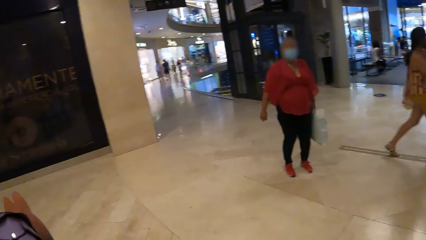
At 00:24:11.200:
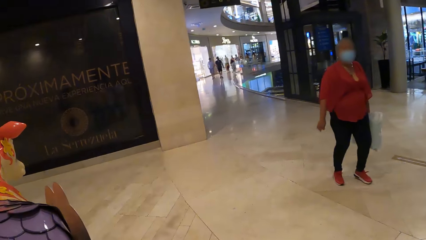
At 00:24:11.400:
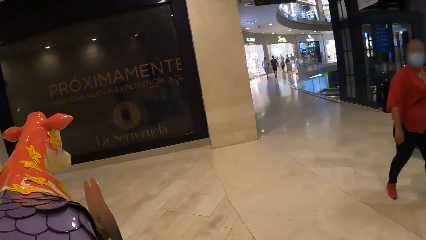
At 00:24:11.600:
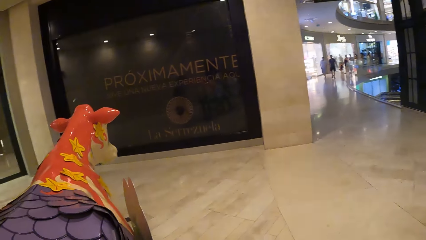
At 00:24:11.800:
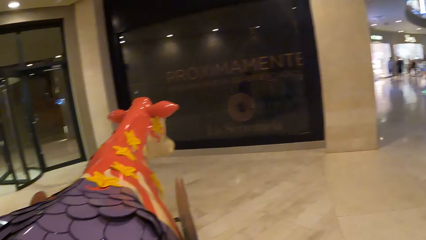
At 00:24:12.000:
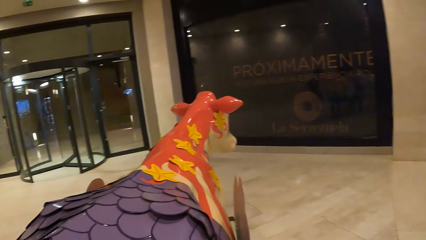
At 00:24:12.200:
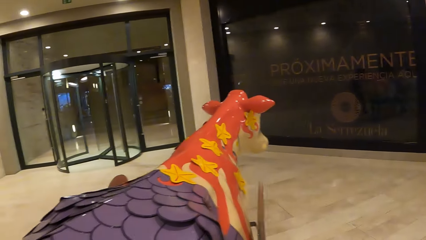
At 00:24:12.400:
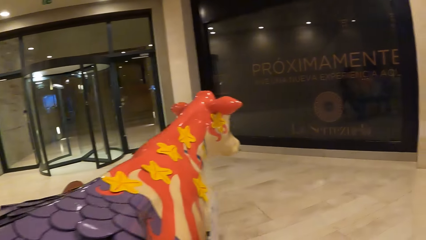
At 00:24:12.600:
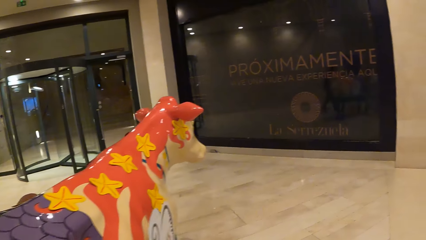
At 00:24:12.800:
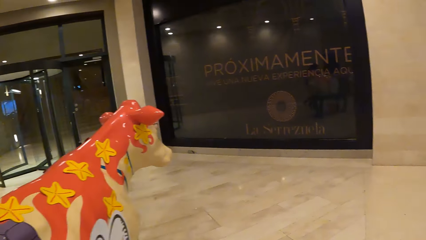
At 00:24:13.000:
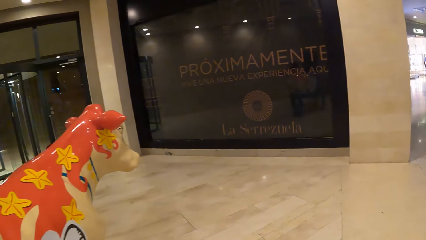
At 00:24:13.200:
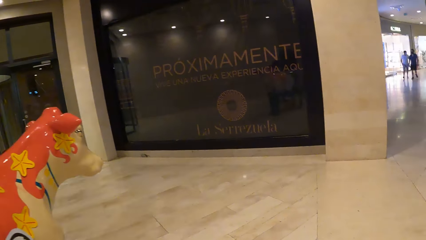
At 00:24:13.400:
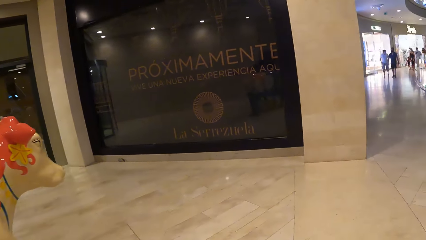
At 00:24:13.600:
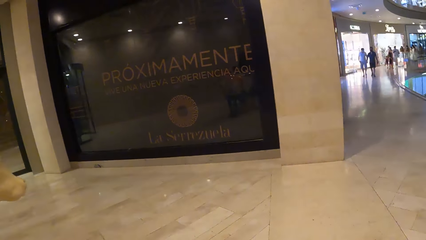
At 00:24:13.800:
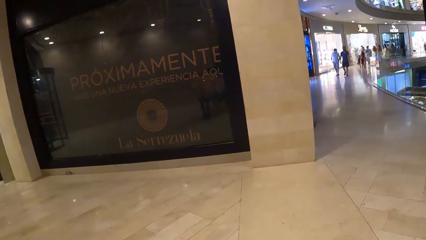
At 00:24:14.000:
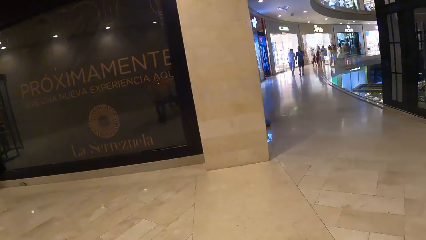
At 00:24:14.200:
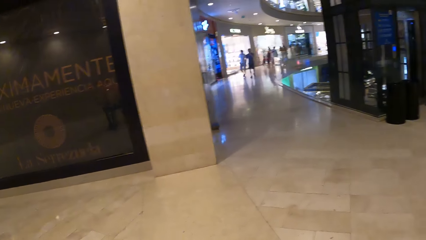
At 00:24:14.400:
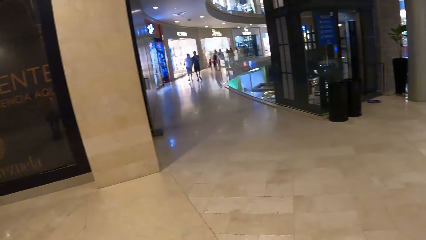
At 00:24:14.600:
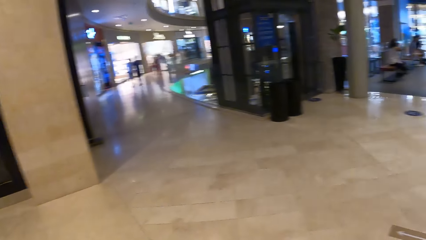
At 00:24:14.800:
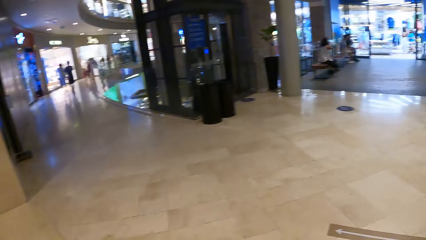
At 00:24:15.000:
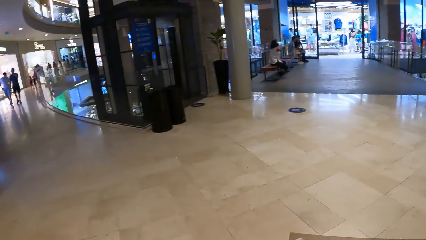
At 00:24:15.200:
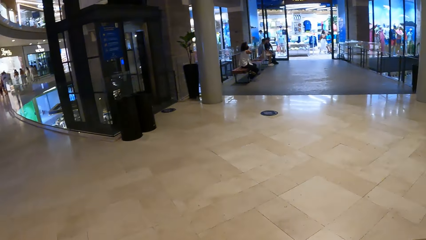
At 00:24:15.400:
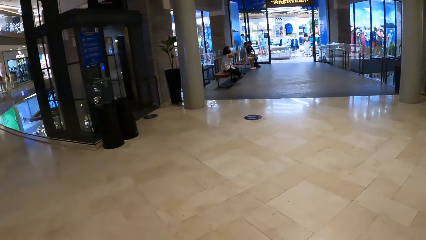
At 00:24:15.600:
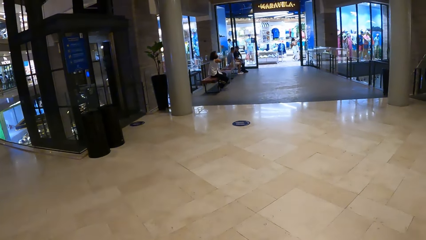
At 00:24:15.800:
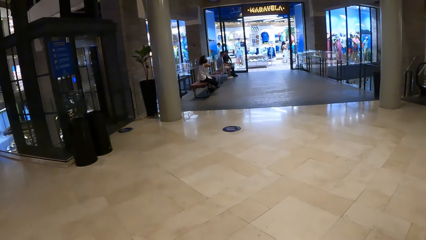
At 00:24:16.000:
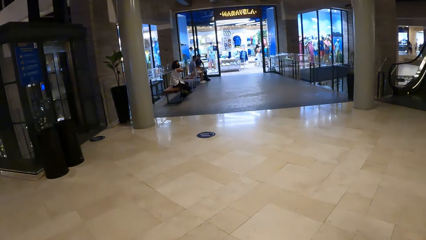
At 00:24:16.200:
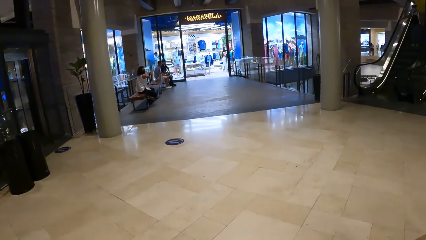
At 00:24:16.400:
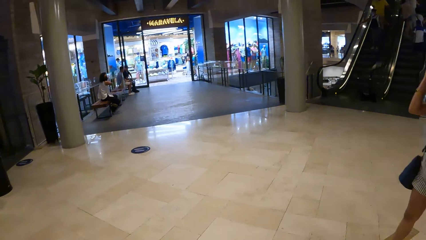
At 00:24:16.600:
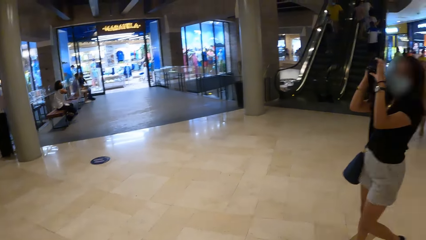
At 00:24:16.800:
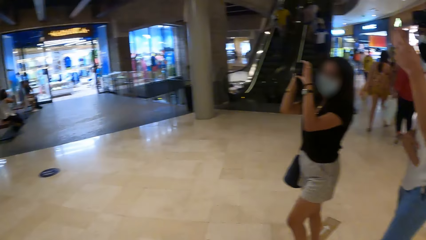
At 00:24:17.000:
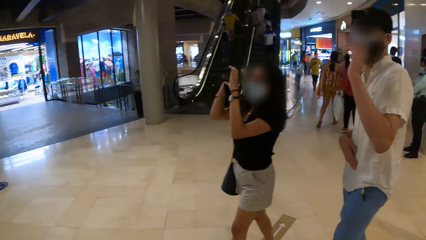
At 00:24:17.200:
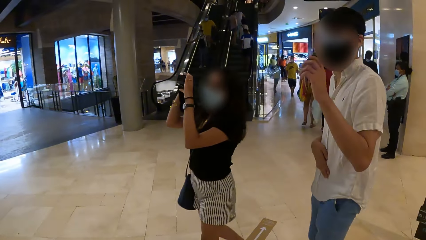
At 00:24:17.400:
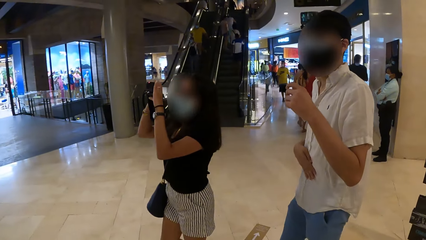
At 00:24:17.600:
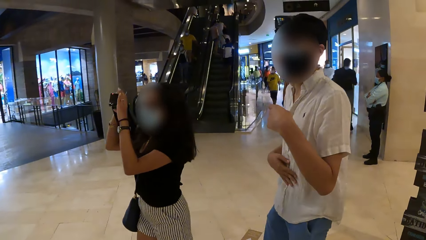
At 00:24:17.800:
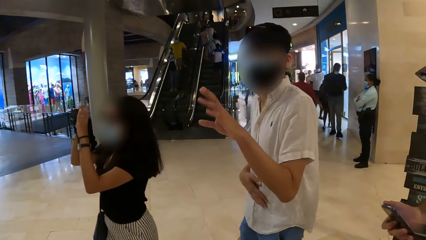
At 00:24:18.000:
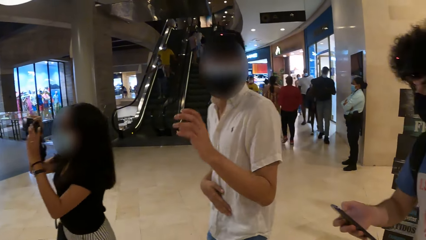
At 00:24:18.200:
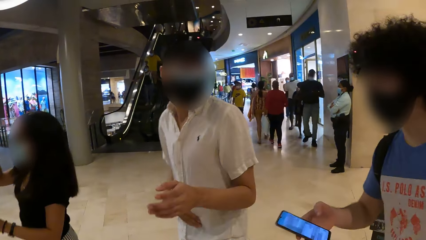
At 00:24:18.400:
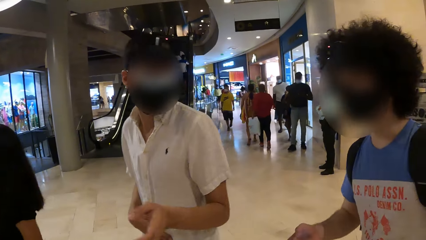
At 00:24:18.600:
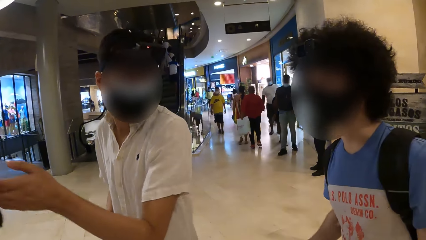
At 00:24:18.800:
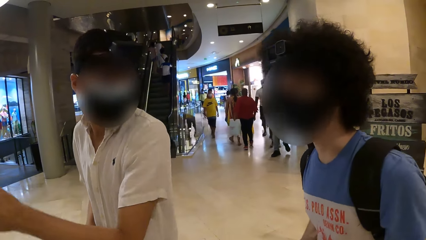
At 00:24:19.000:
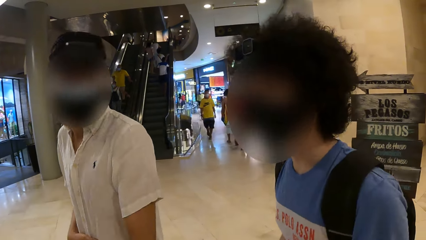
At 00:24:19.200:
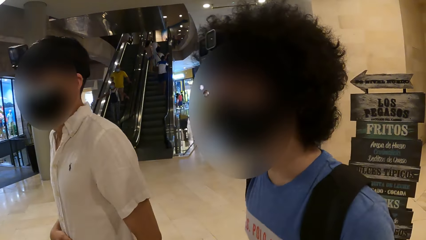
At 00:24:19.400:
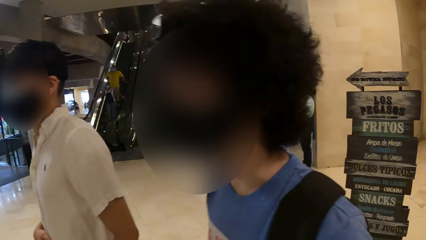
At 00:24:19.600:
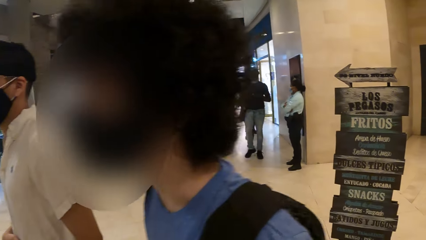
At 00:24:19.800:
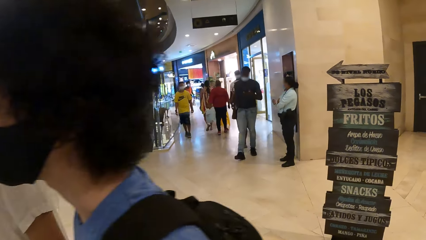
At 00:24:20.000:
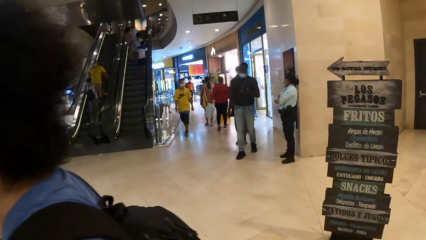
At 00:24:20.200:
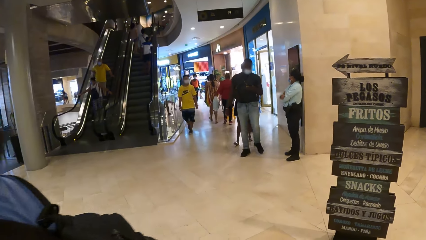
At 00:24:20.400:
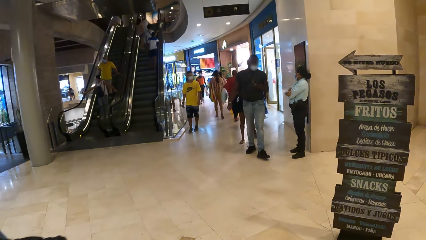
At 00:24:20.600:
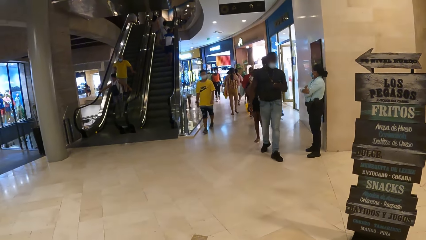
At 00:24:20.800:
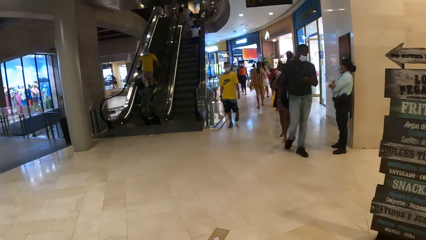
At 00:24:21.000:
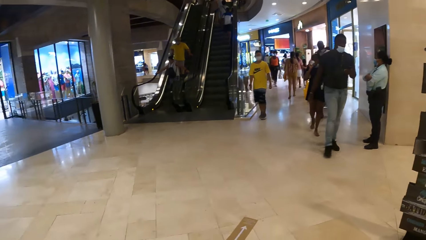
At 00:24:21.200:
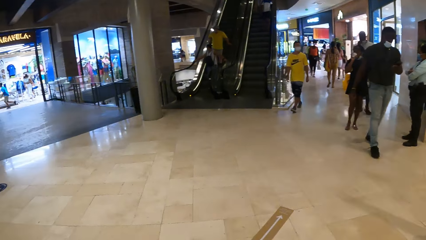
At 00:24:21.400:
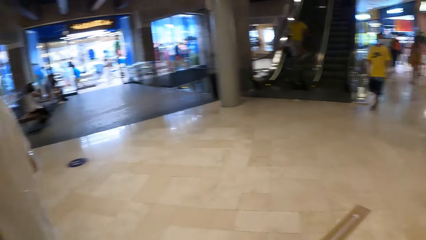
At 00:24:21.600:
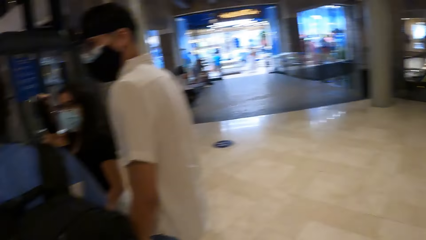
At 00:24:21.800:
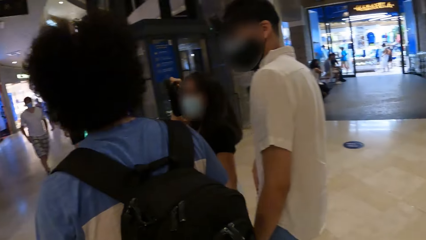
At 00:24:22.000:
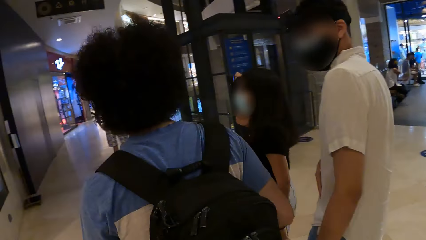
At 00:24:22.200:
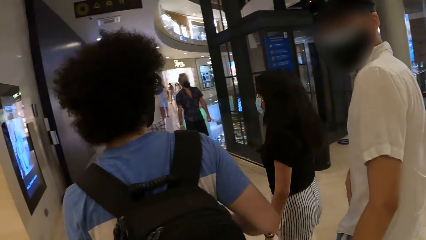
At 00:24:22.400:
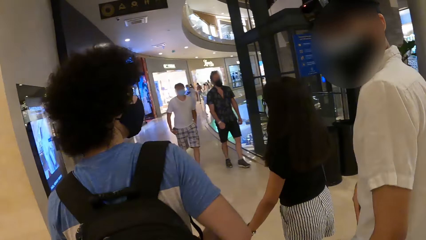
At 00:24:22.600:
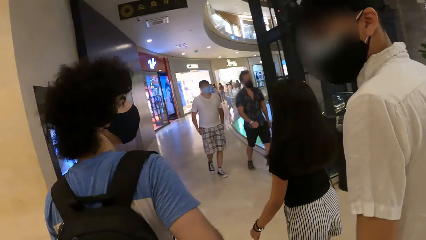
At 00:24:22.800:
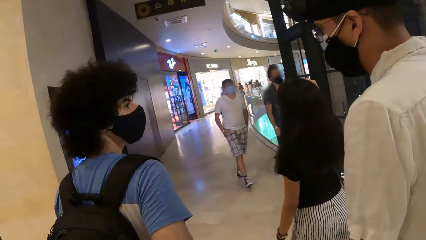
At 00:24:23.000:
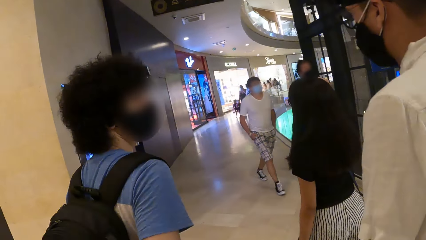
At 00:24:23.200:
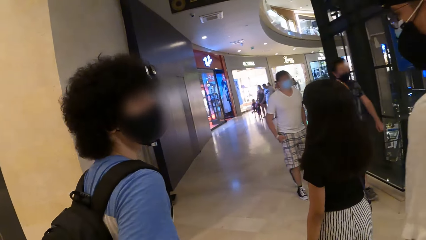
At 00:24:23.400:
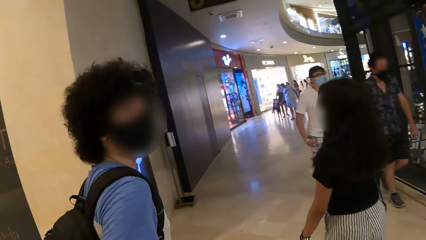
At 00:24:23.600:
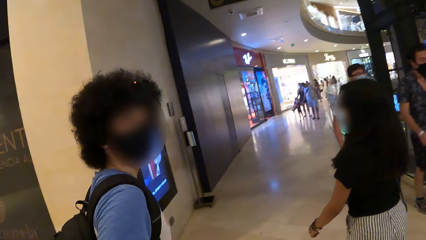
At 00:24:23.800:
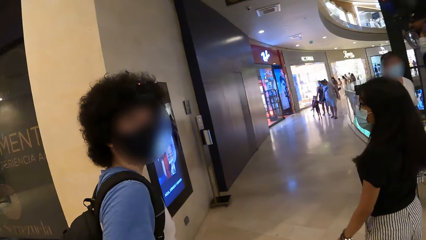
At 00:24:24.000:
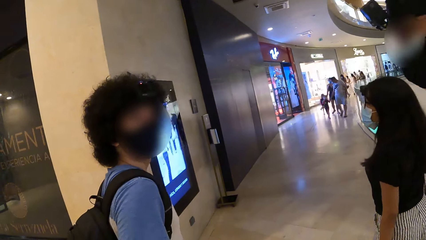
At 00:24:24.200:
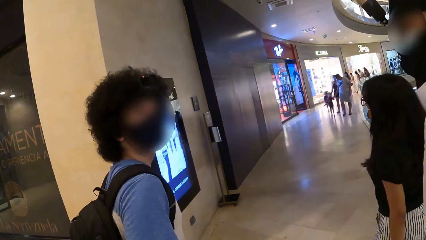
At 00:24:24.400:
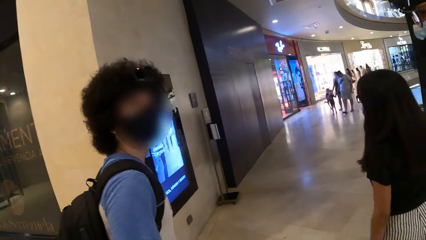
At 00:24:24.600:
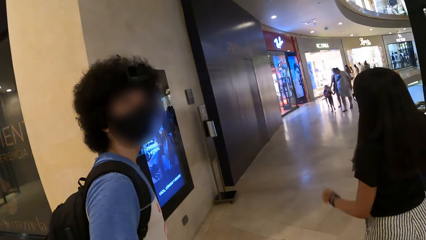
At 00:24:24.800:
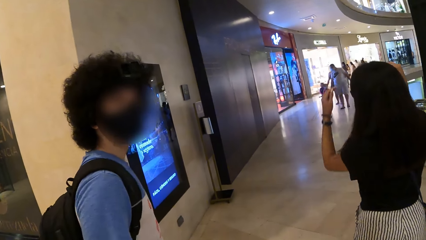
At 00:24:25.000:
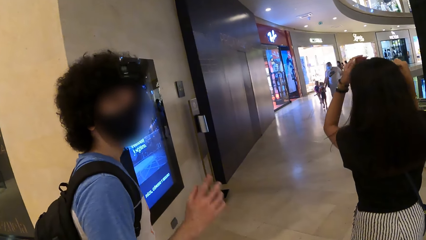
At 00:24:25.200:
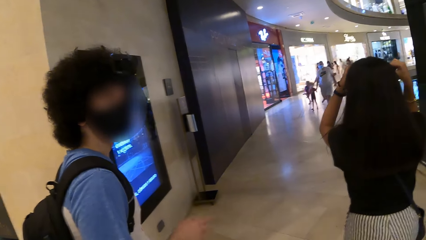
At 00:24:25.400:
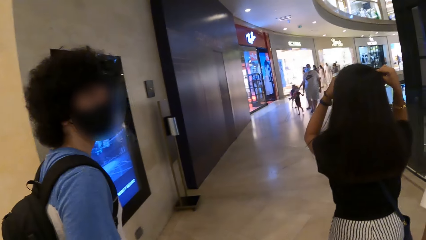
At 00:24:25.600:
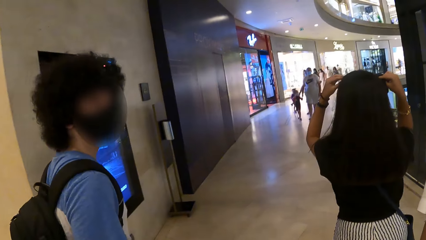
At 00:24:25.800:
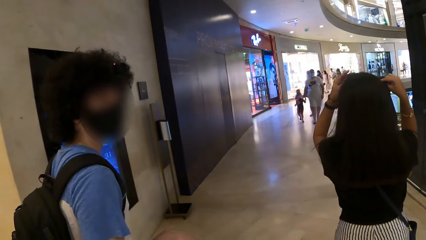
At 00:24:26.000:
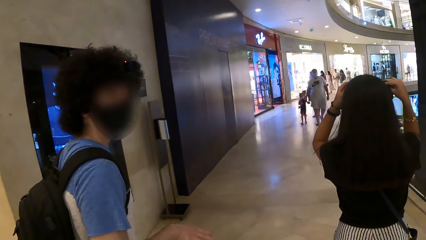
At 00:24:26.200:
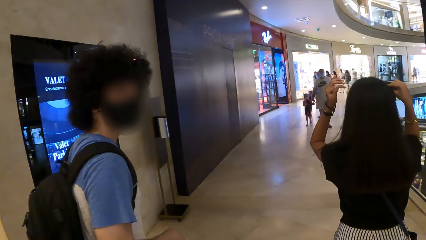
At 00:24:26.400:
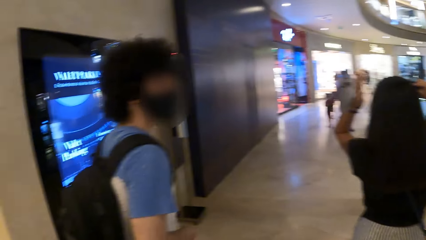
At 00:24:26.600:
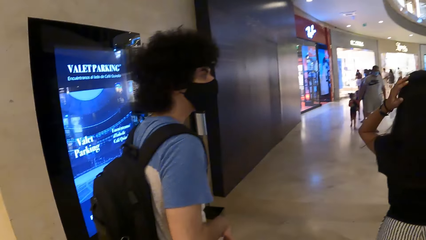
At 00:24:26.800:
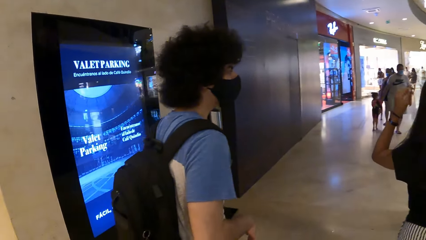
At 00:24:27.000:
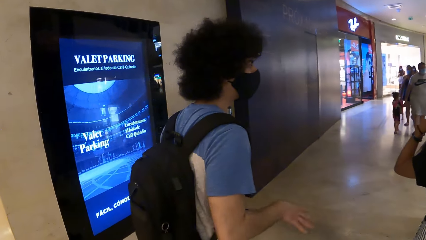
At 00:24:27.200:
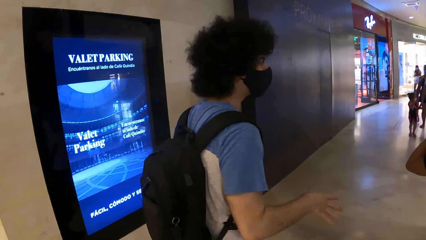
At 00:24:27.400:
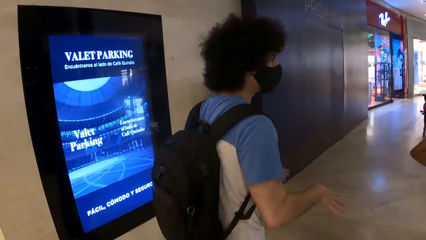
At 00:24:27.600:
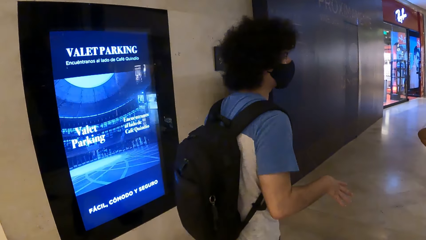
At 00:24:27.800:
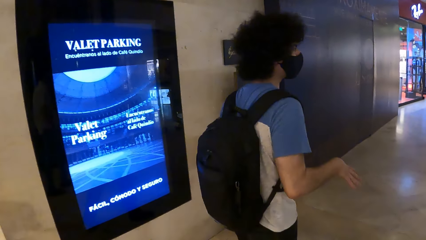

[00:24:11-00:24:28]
The camera wearer looks around. They walk in the building. They look around. They walk around.
